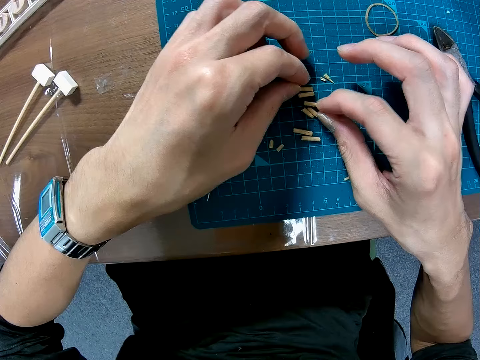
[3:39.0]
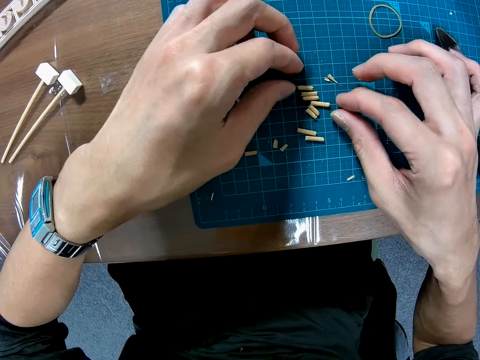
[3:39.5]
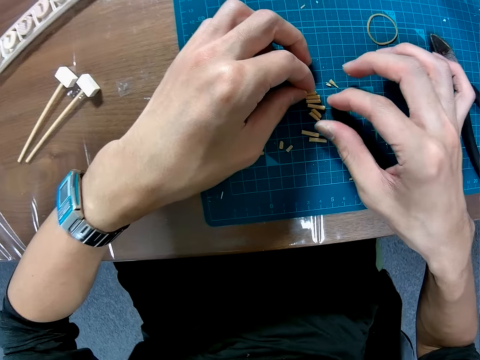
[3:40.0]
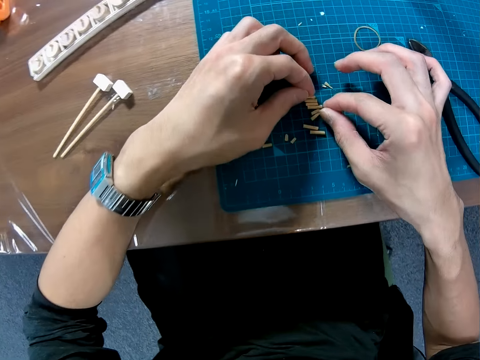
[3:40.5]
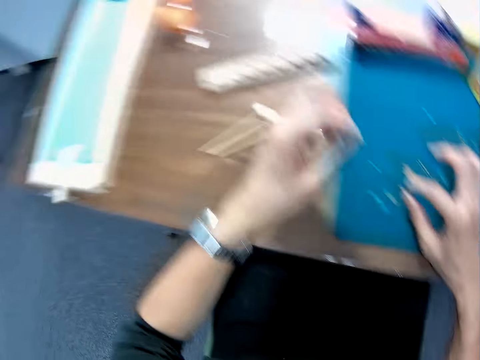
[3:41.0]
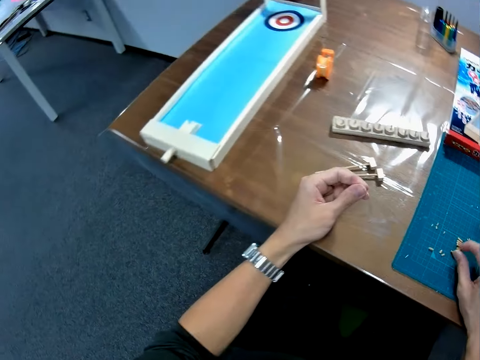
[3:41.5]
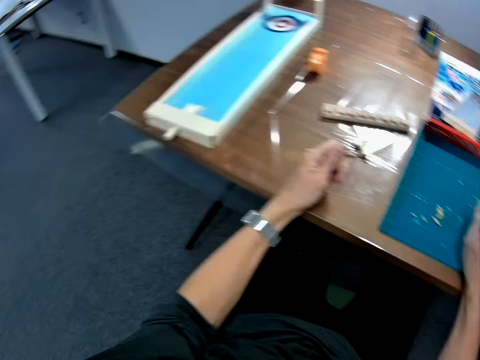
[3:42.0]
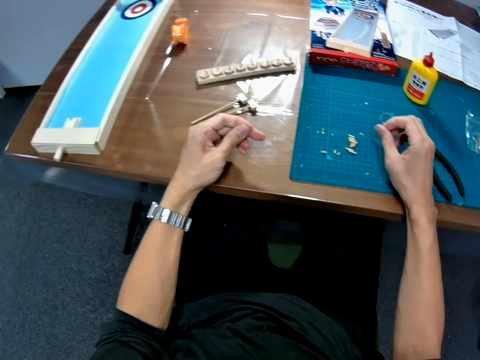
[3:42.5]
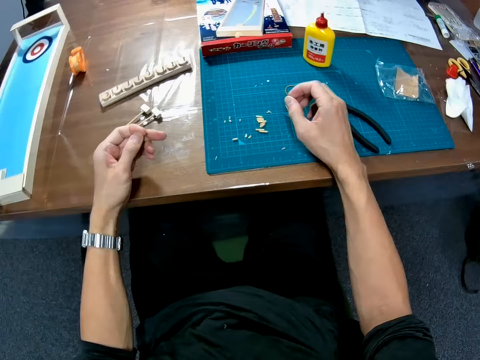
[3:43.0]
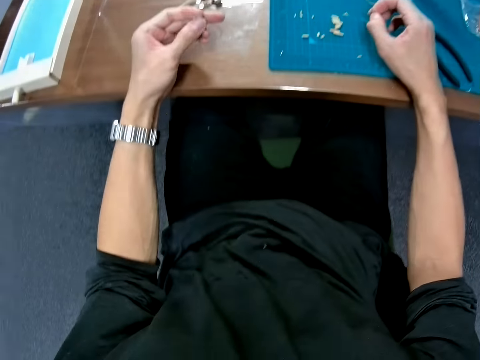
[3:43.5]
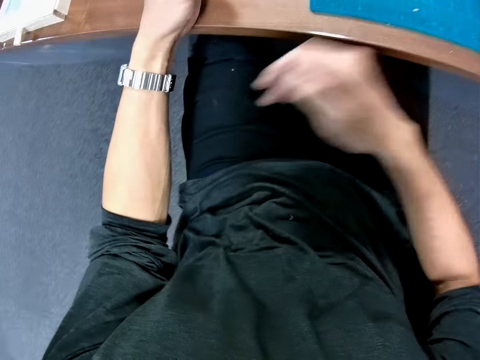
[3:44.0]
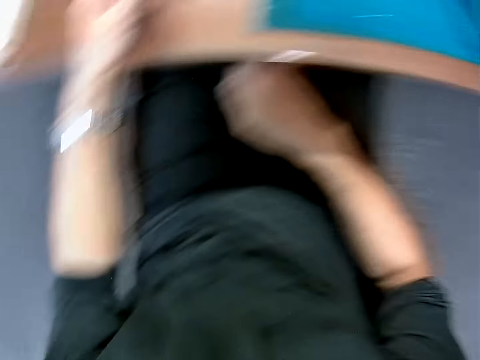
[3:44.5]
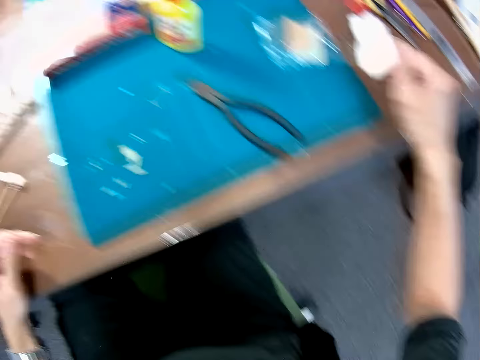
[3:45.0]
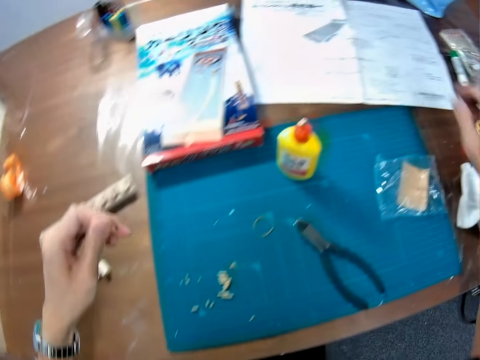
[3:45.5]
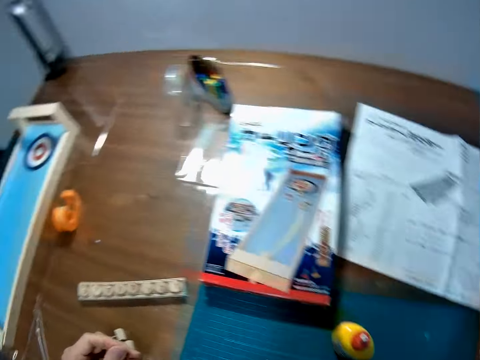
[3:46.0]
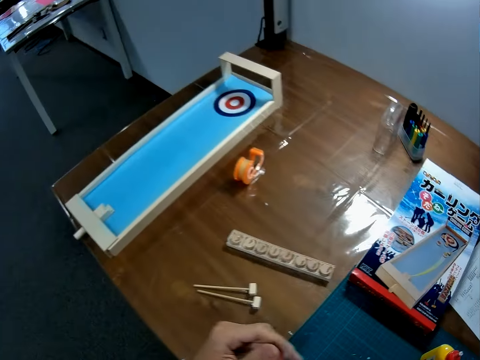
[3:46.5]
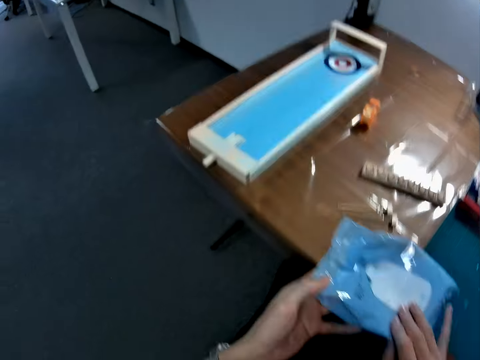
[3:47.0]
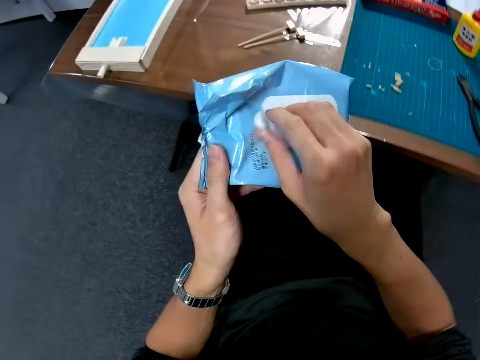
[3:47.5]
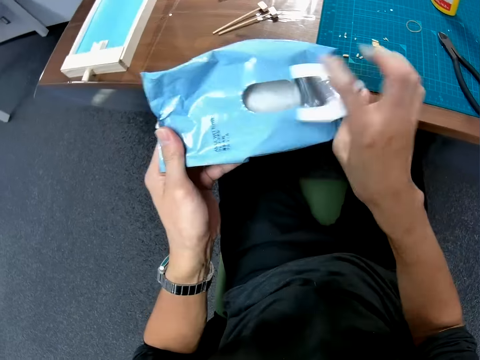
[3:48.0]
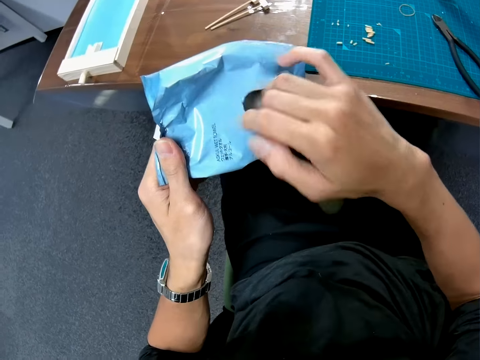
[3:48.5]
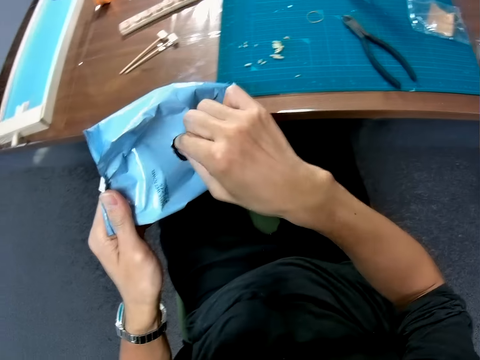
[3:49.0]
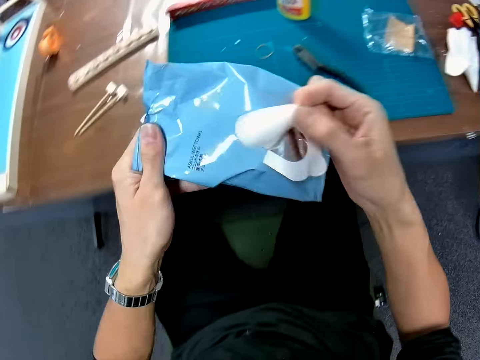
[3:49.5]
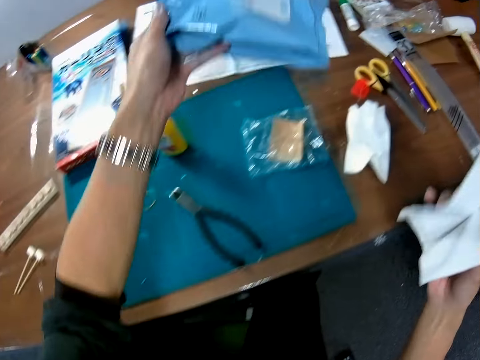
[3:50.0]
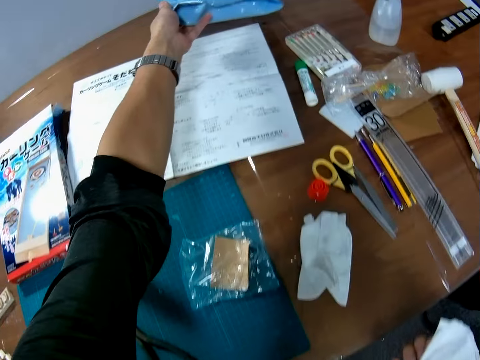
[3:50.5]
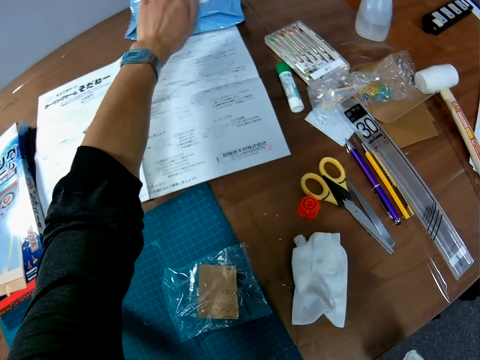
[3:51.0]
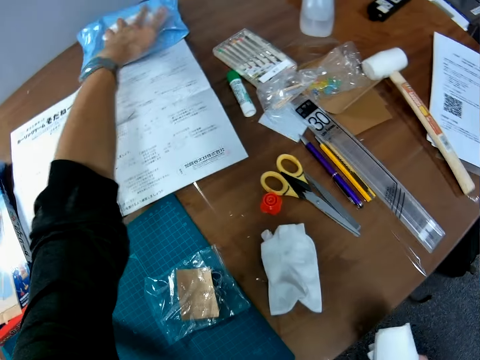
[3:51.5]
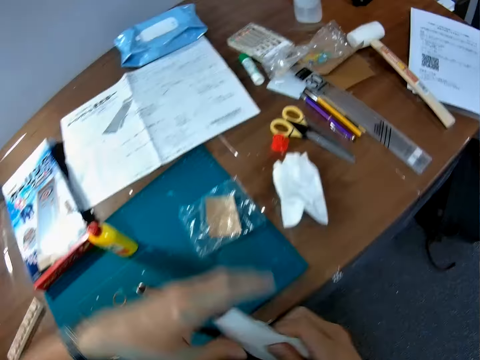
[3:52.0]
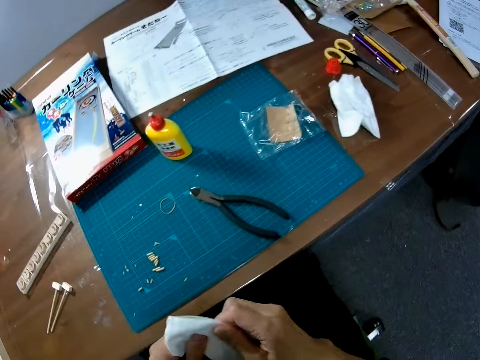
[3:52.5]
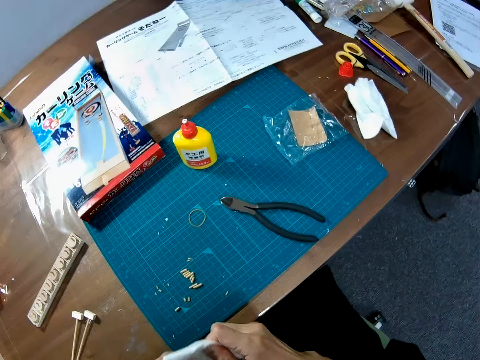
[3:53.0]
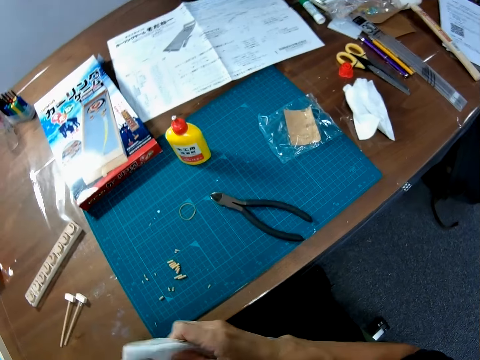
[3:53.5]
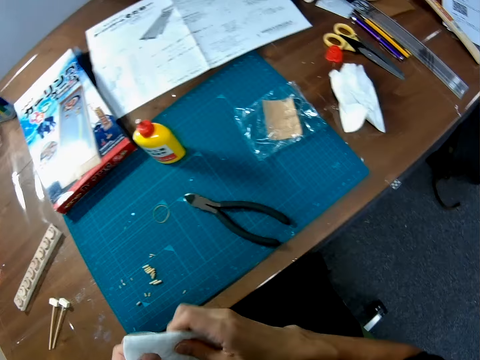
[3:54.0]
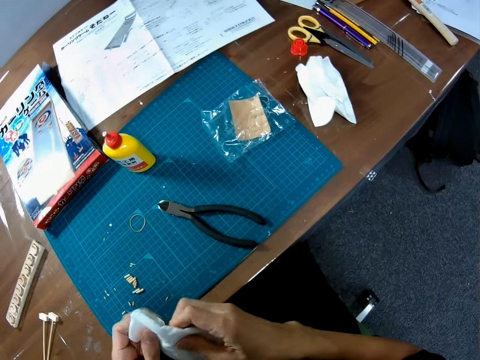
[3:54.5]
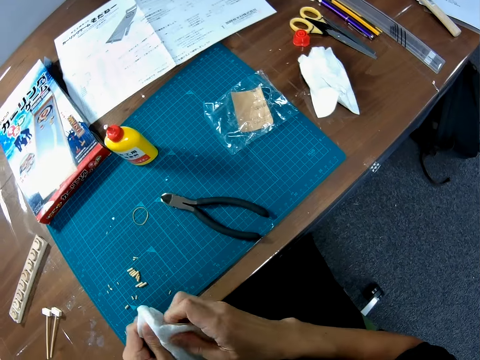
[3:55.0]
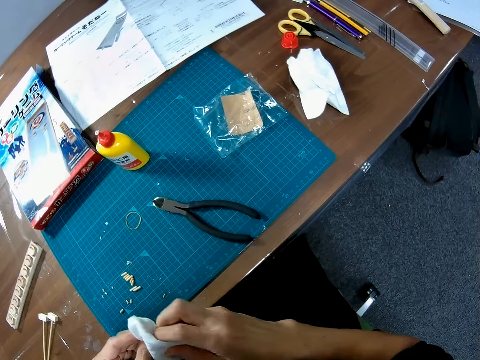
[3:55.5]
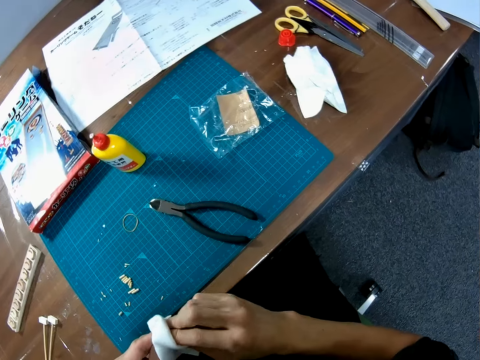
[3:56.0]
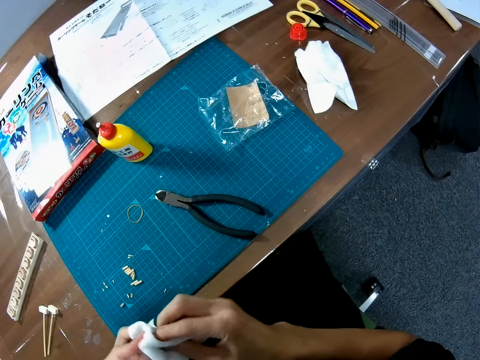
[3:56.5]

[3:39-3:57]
The camera wearer rubs his fingers. He moves his right hand under the table. He rubs his thigh. He picks up a box of hand wipes on the table. He passes the box of hand wipes from his right hand to his left hand. He opens the box of hand wipes. He removes a hand wipe from the box of hand wipes. He drops the box of hand wipes on the table. He cleans his hands with the hand wipe.

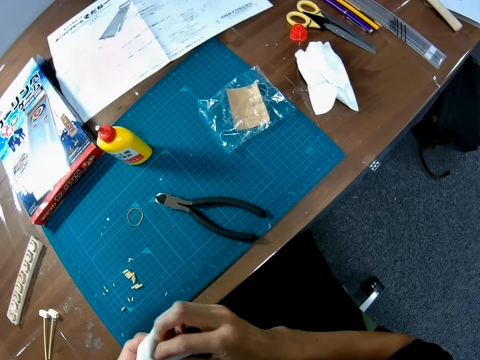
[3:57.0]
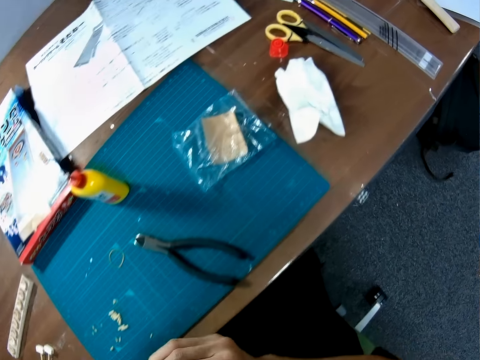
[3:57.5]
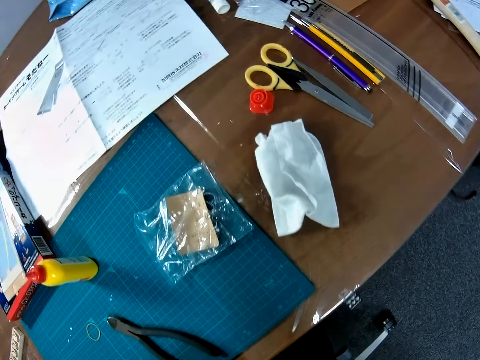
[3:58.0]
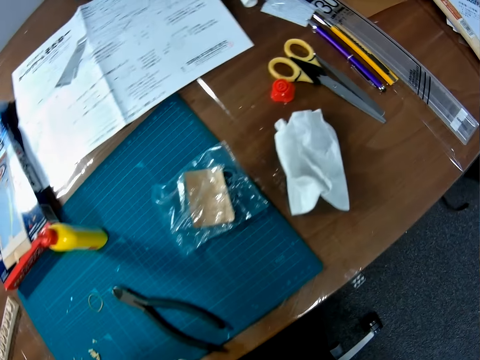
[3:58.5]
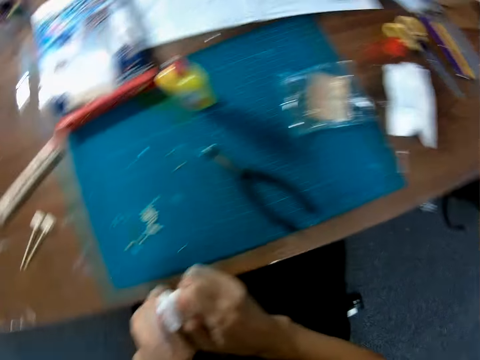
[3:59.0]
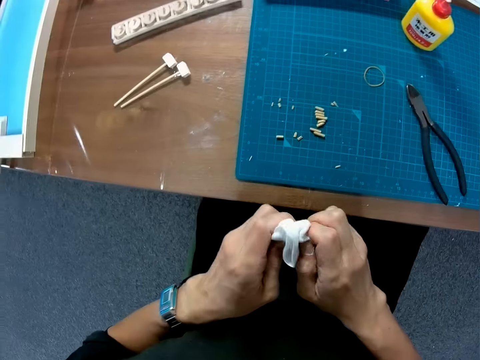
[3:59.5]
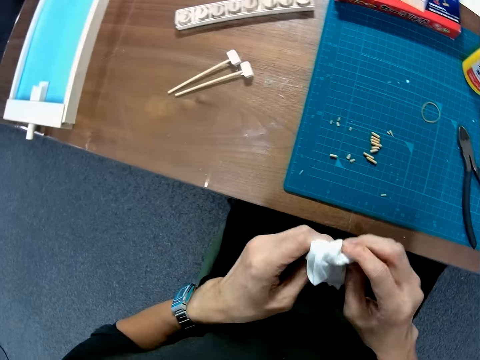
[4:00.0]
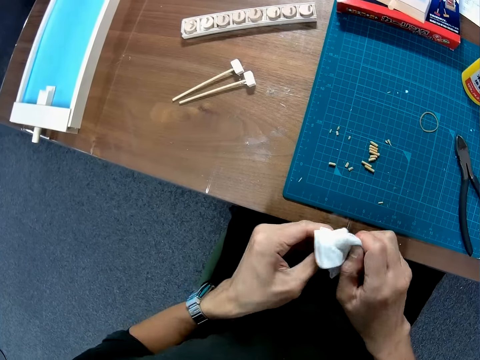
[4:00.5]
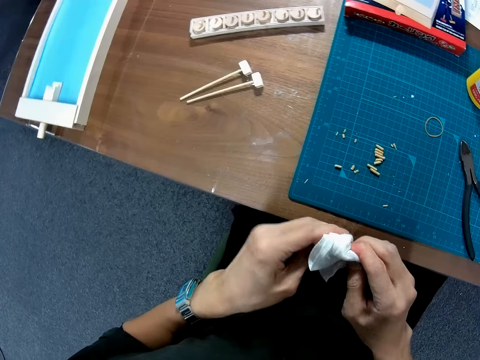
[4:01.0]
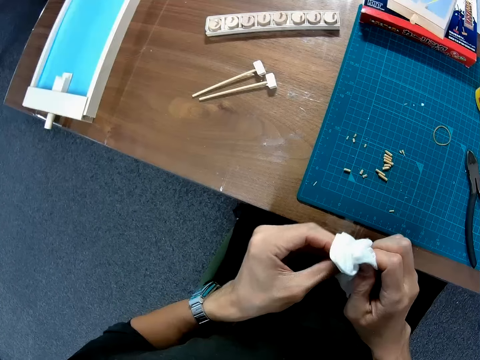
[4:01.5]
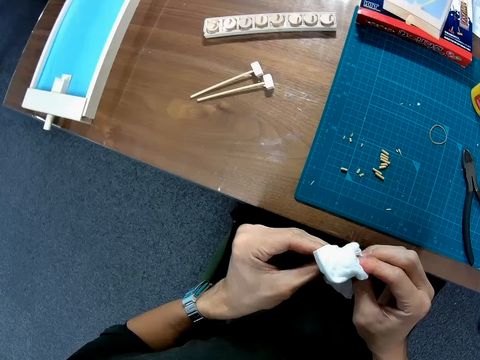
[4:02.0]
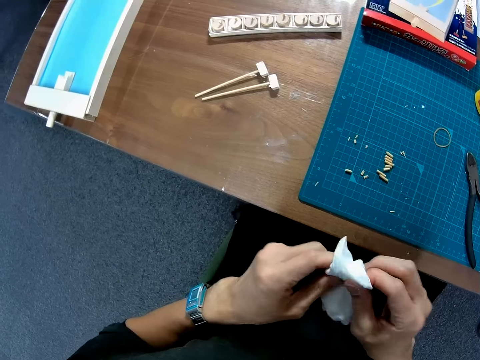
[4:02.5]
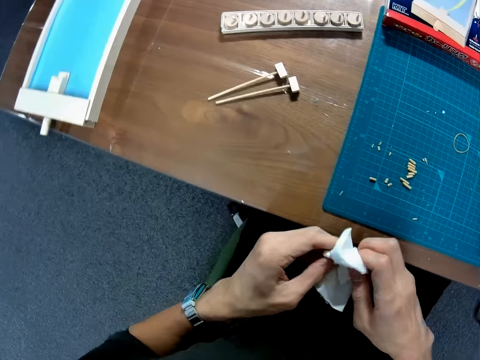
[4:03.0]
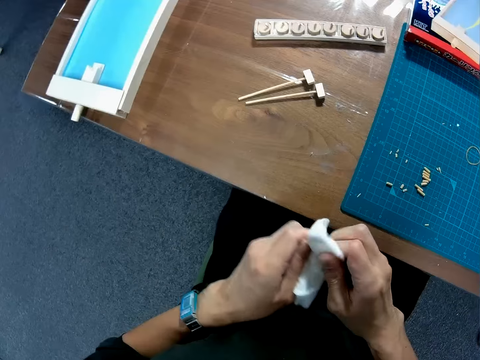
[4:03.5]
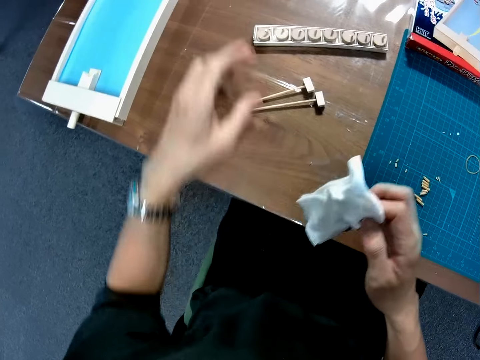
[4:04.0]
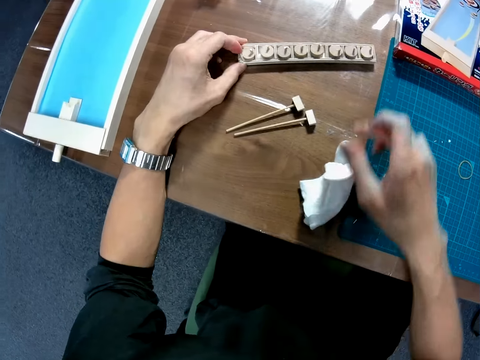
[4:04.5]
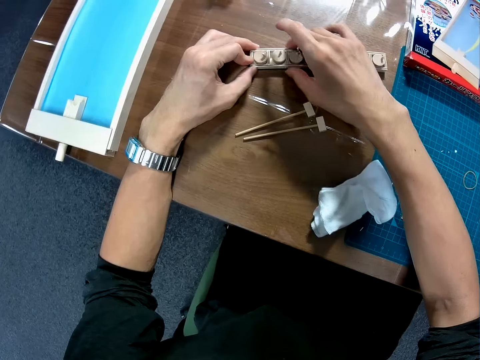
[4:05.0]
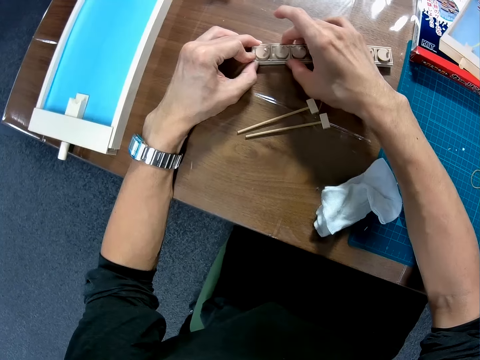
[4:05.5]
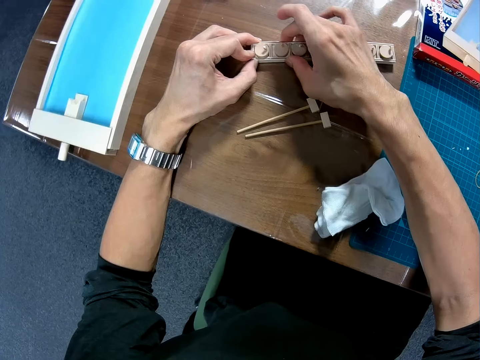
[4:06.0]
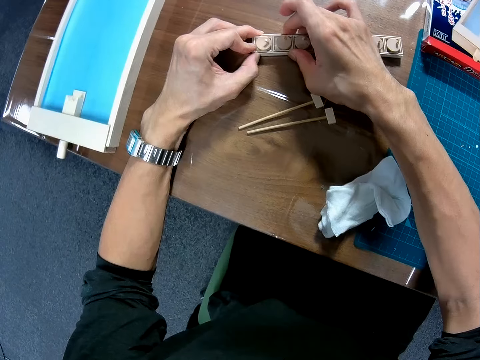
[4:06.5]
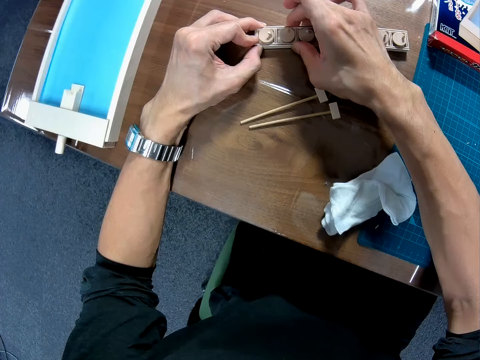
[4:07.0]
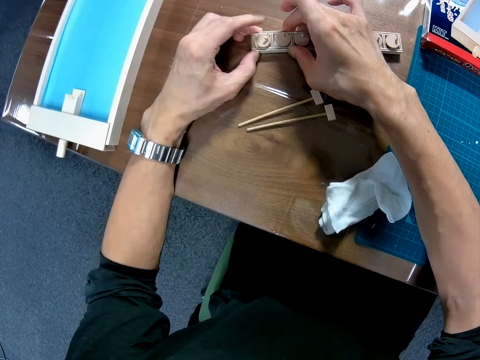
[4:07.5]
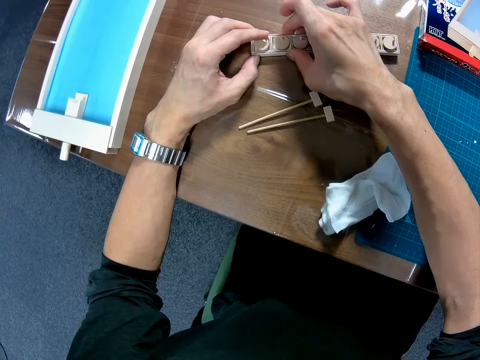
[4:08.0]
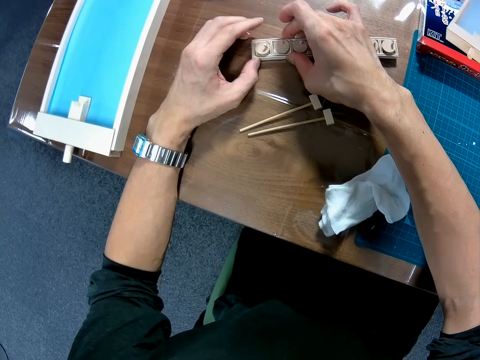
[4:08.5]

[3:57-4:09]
The camera wearer drops the hand wipe on the table. He holds the fixed pieces of wood or toy on the table with his left hand. He holds the fixed piece of wood with both hands. He adjusts the toy on the table with both hands.
